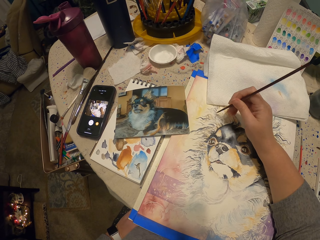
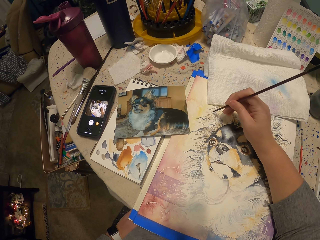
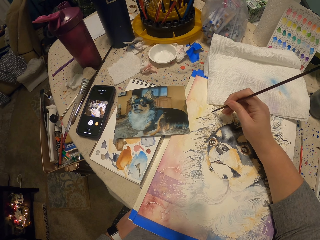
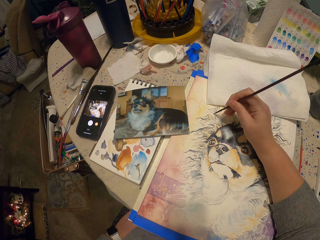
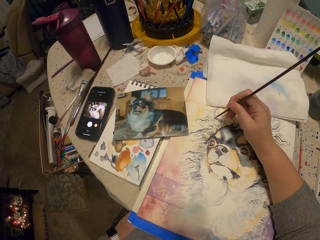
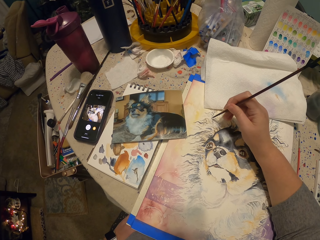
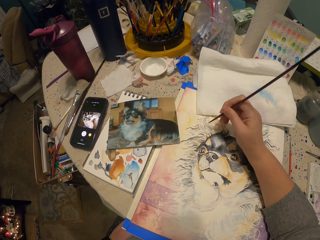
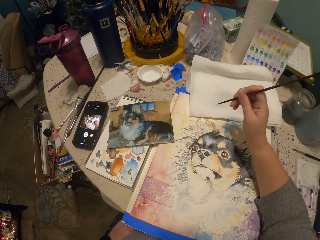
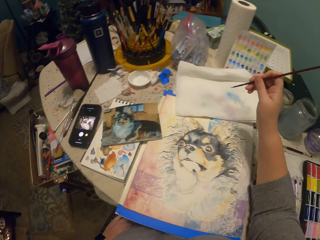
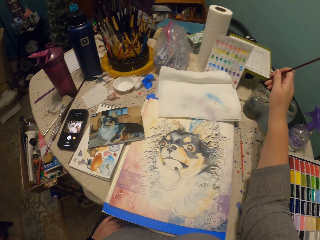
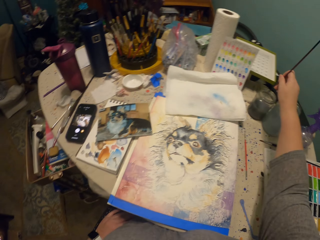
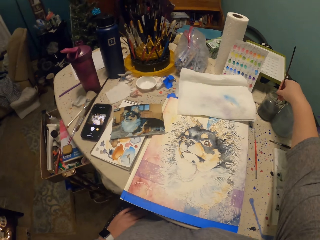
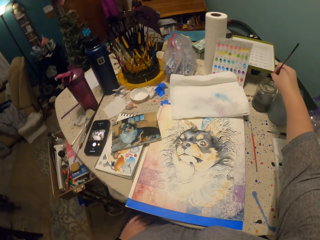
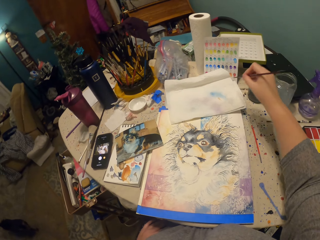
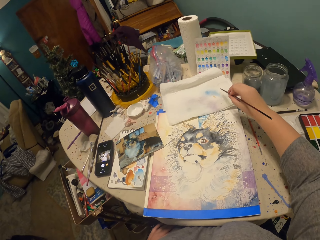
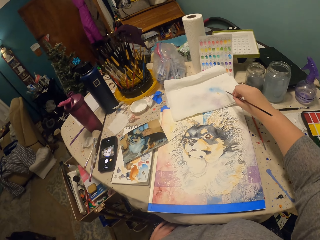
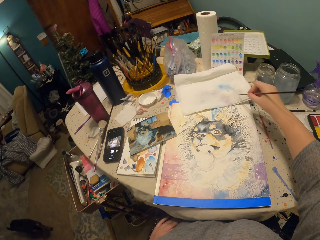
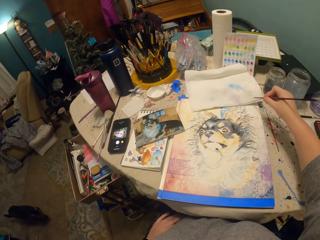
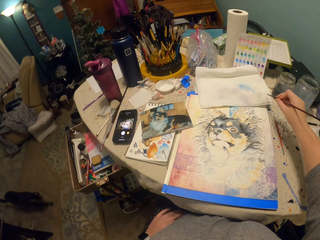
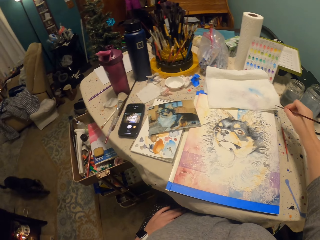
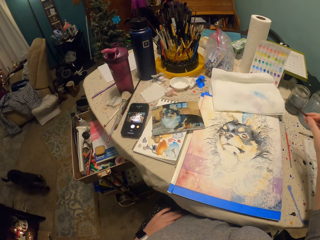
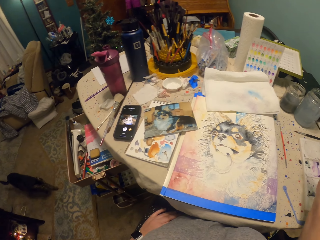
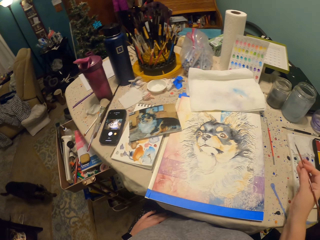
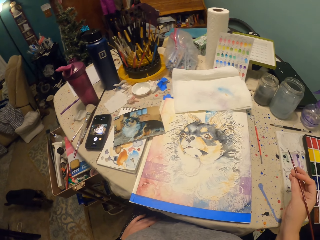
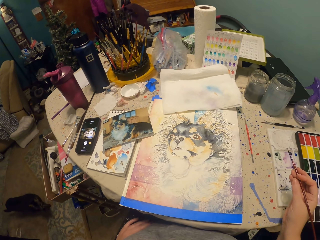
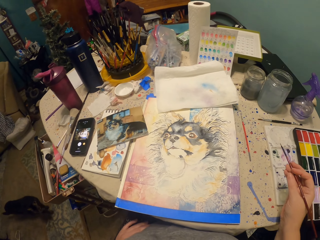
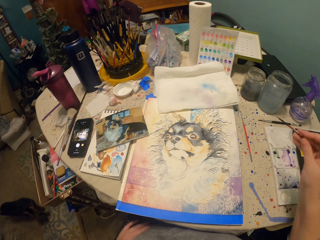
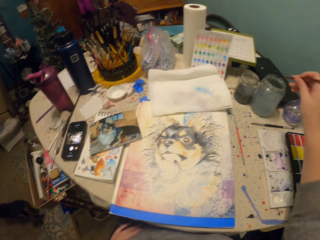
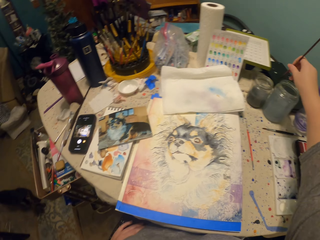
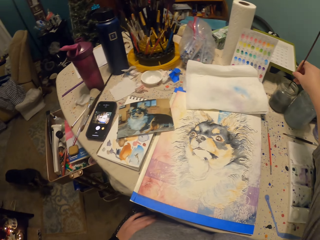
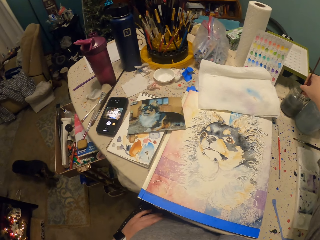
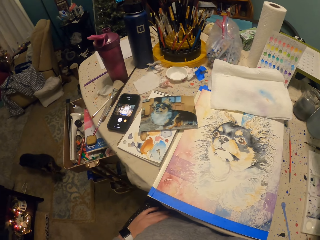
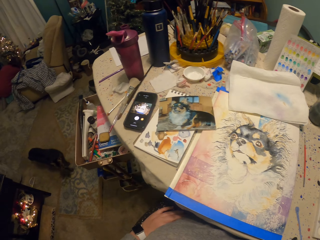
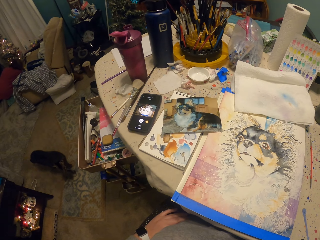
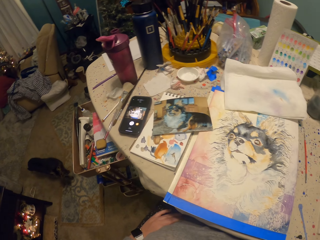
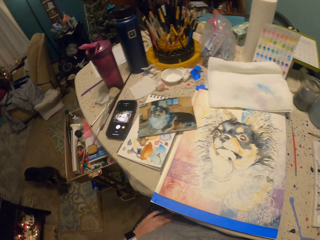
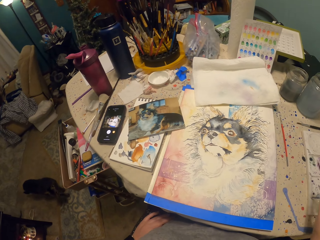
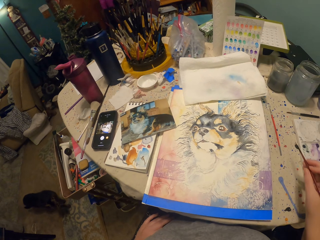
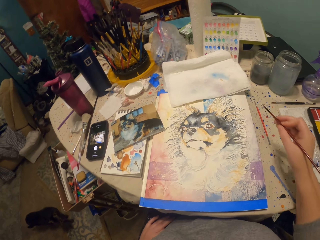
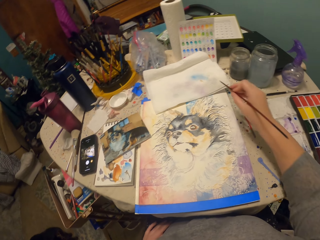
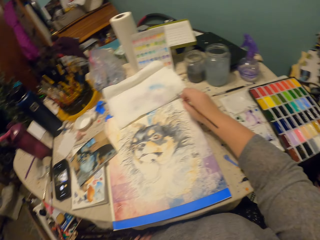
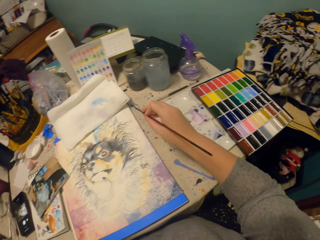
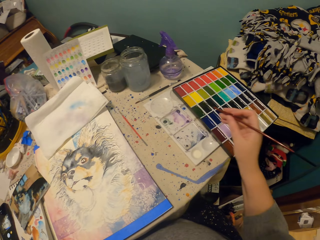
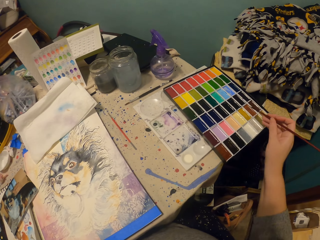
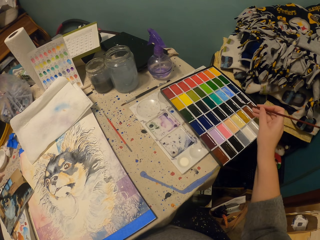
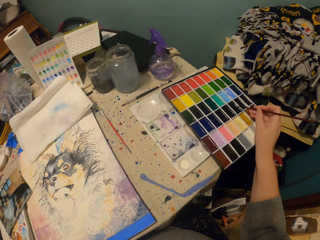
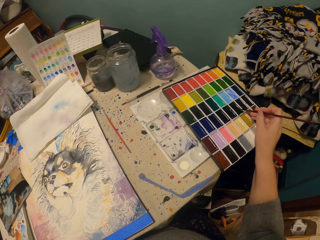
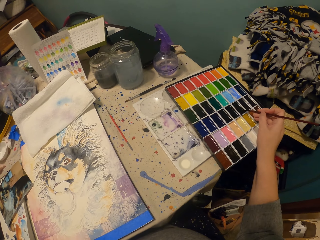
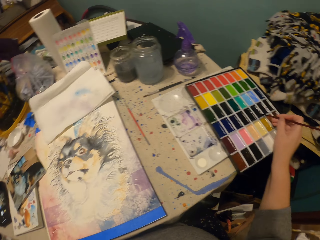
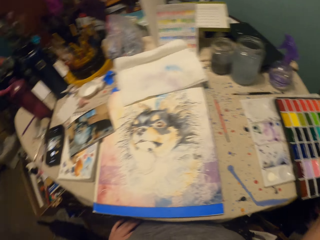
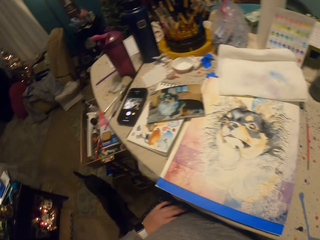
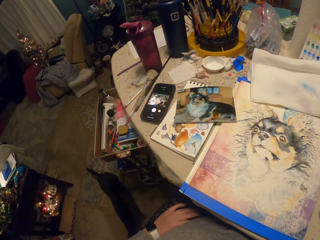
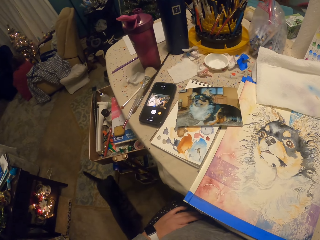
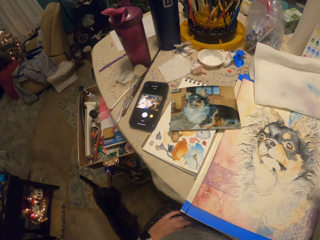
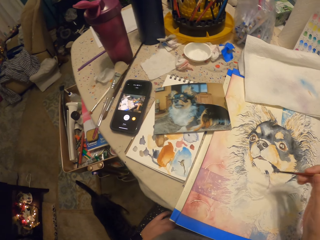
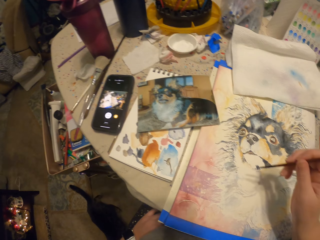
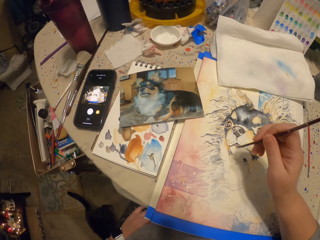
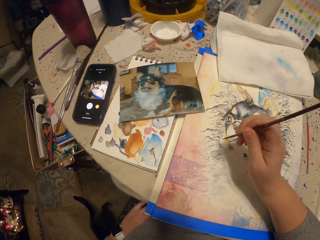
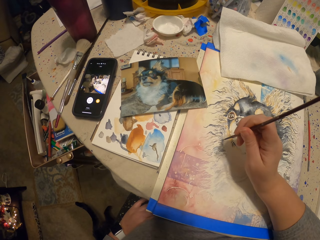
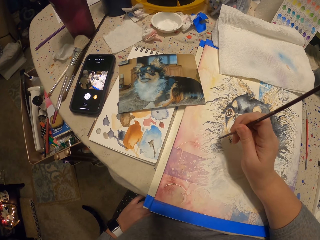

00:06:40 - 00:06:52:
The camera wearer dips the paint brush in a container. They wipe the paint brush on paper. They stare at the paint brush. They dip the paint brush in the container. They put the paints on the paint brush. They wipe the paint brush on the paper. They pick paint from the paint kit.

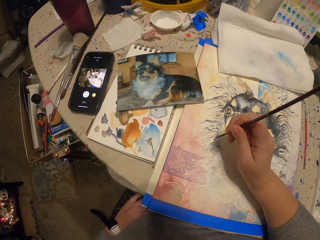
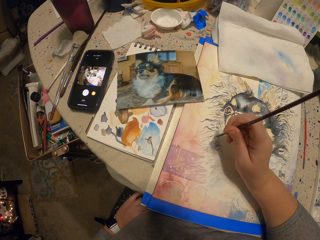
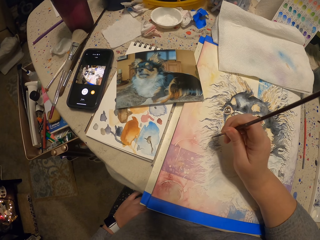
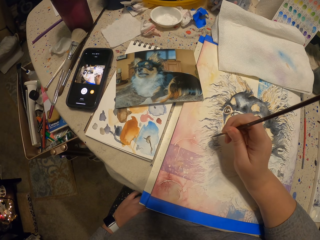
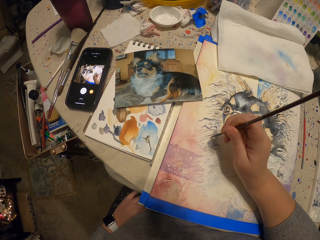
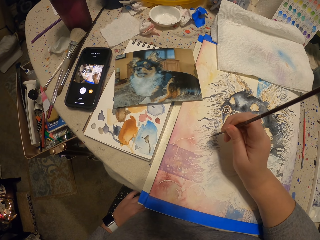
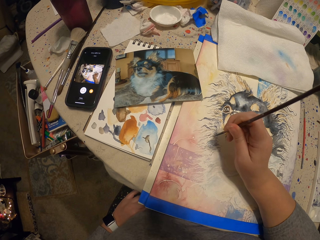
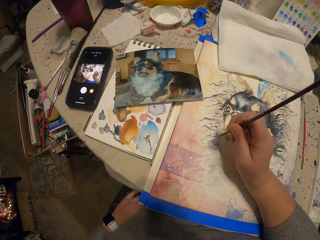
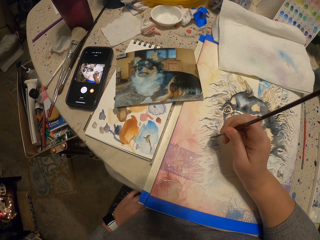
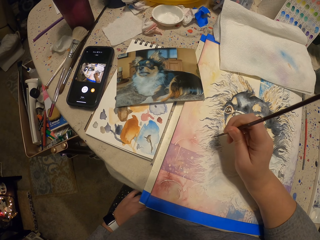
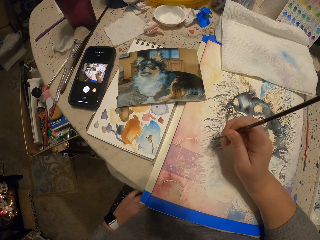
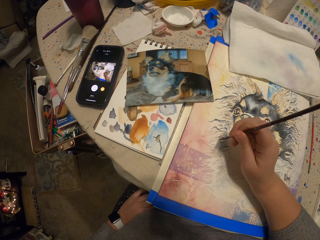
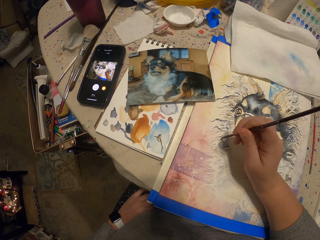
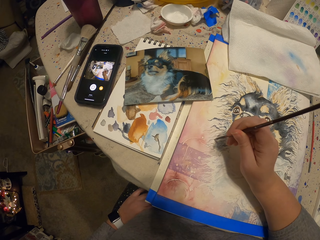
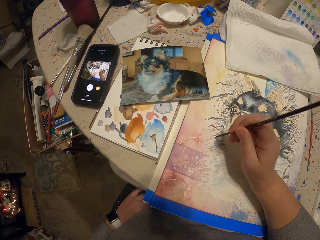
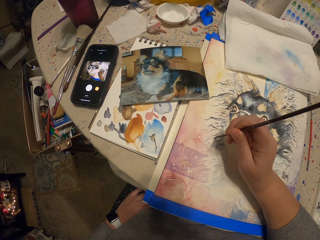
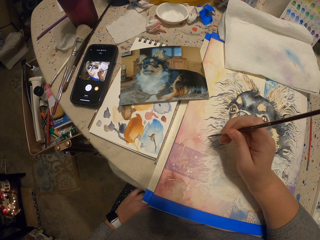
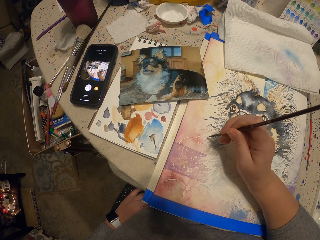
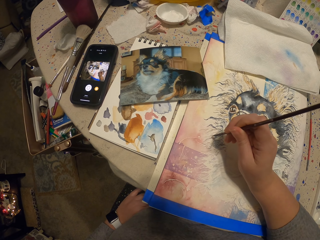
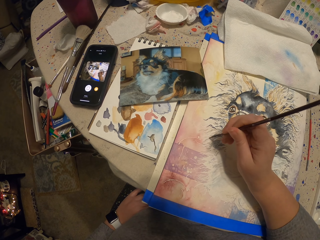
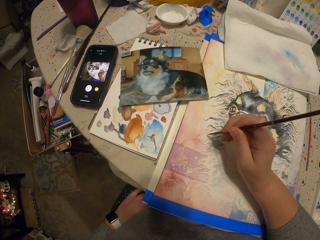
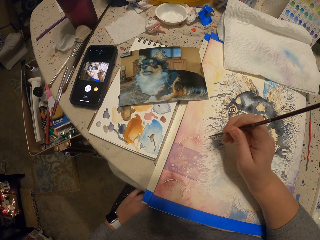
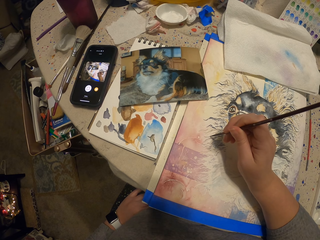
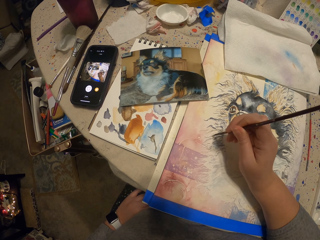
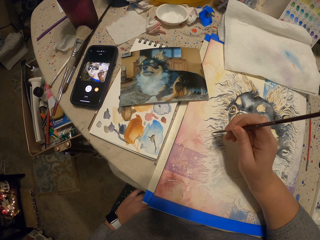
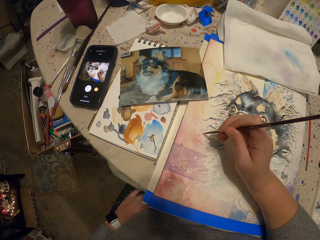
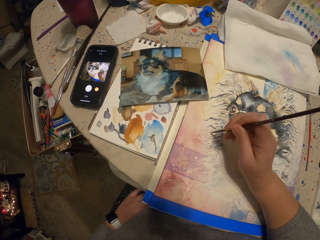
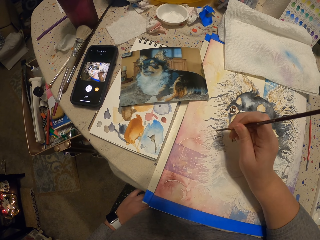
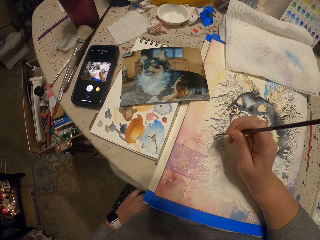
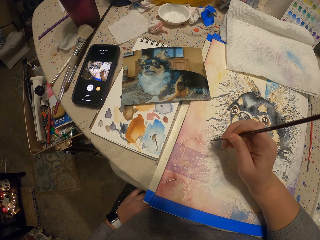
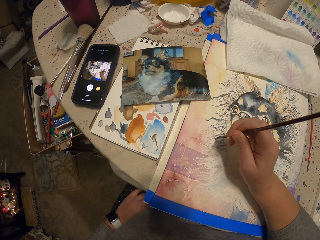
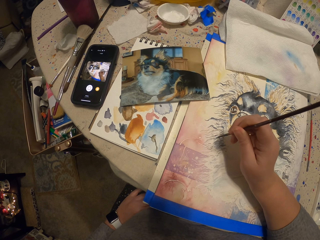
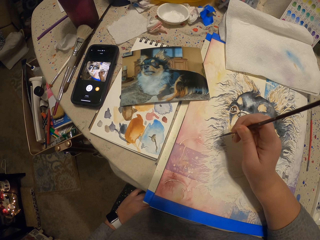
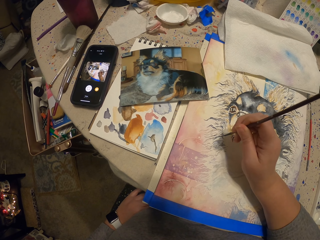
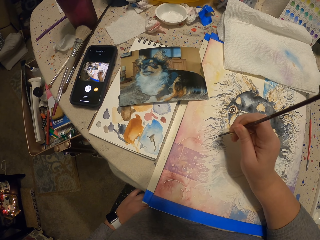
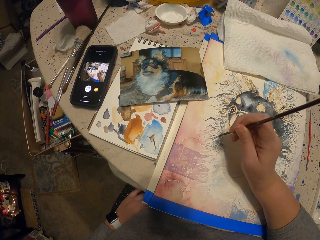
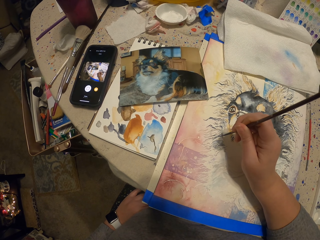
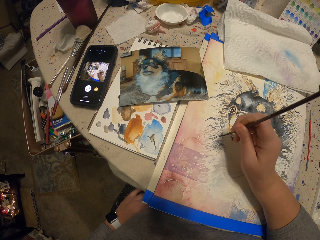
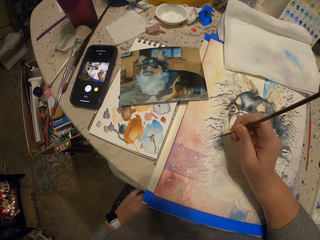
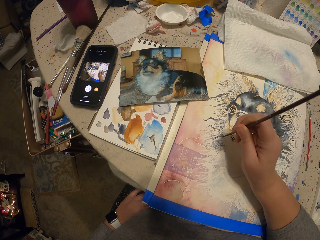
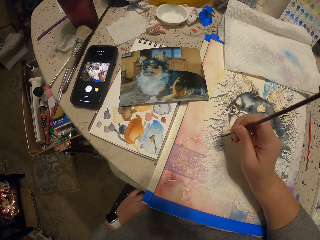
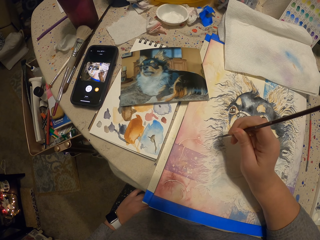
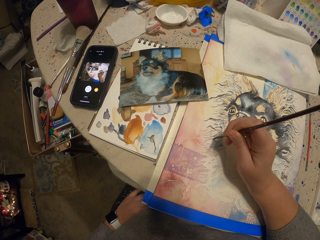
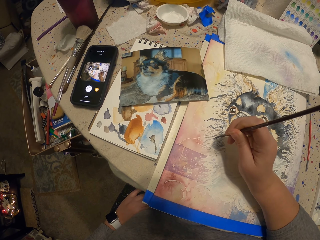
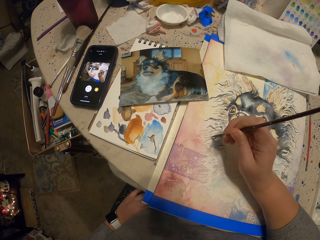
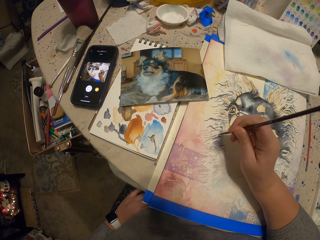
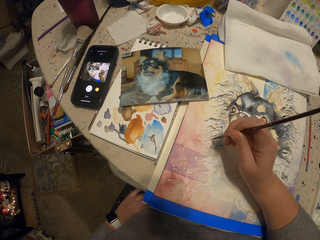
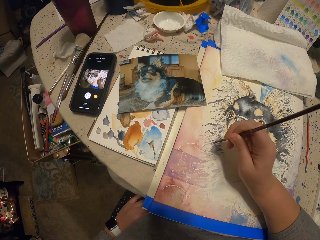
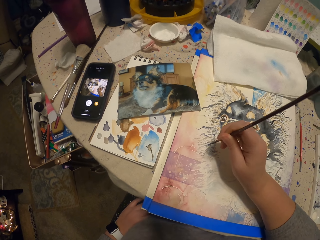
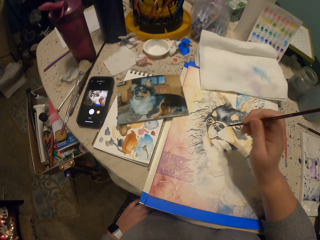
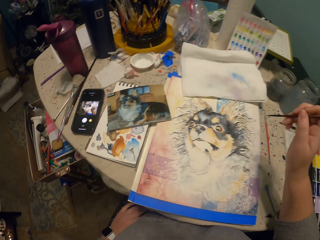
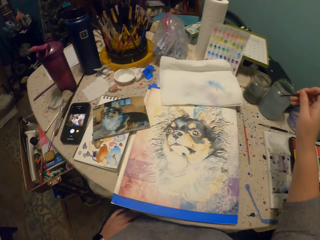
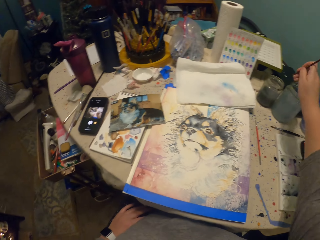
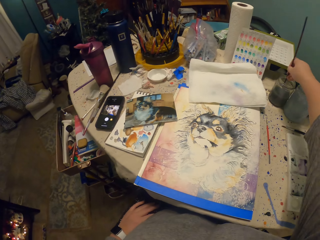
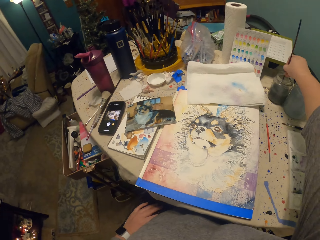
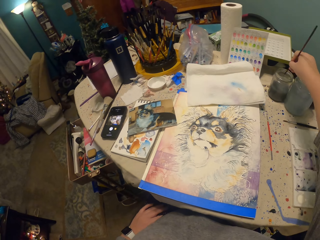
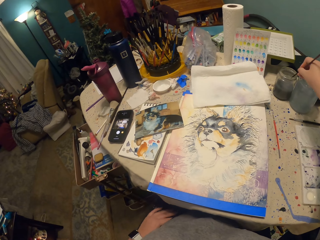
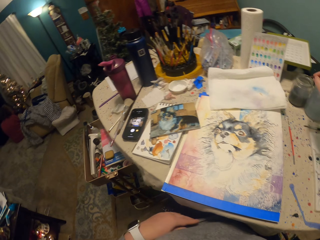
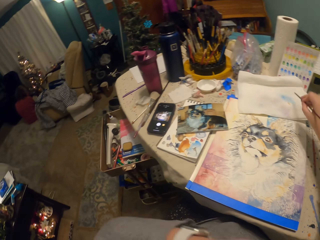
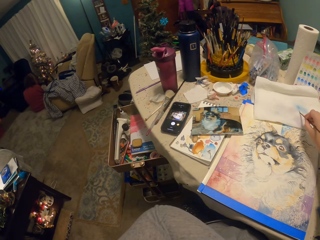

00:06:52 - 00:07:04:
The camera wearer paints a dog art with a painting brush. They dip the painting brush in a container and put the paints on the painting brush.
